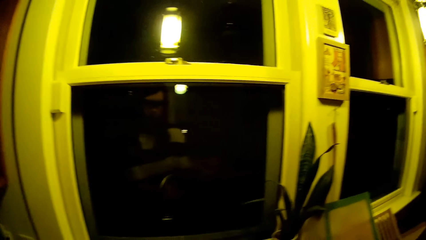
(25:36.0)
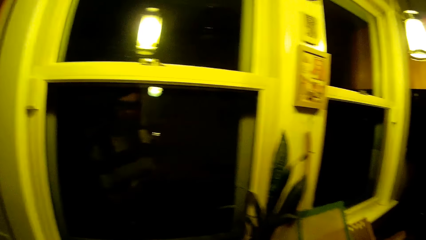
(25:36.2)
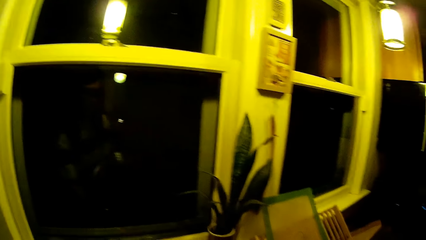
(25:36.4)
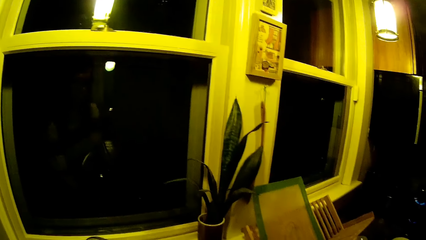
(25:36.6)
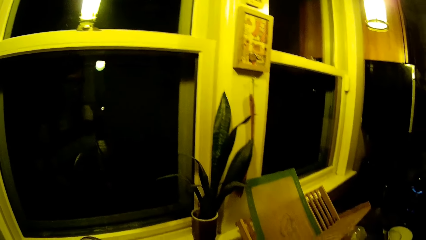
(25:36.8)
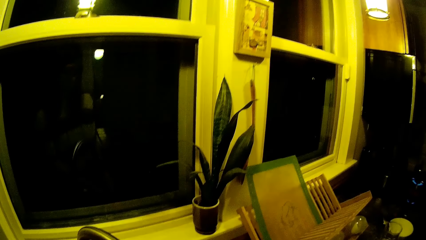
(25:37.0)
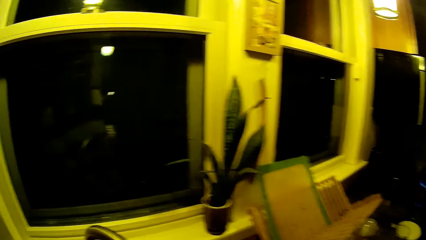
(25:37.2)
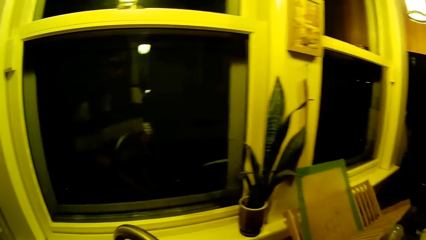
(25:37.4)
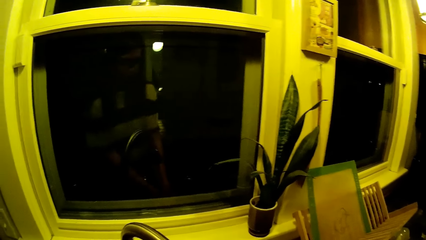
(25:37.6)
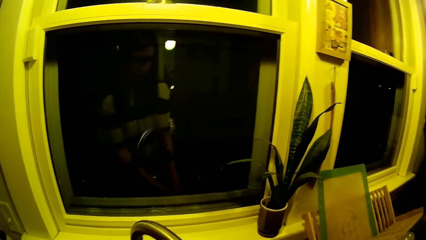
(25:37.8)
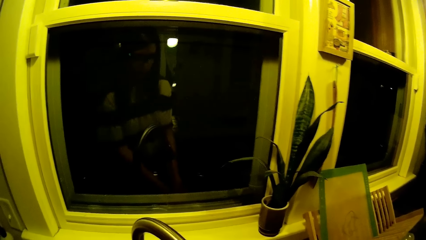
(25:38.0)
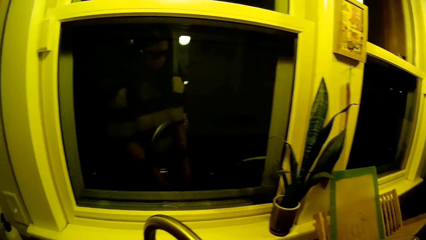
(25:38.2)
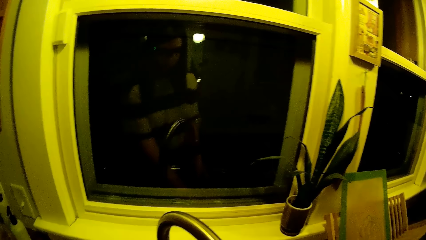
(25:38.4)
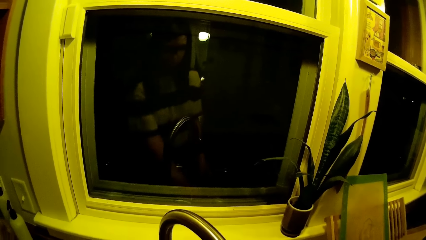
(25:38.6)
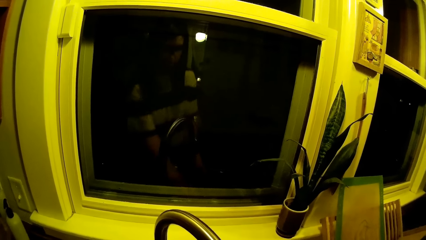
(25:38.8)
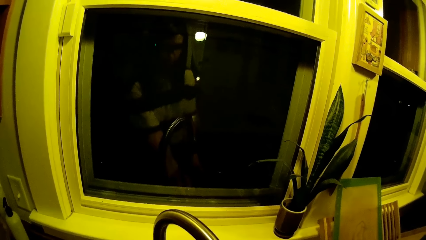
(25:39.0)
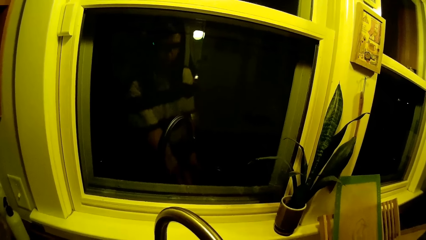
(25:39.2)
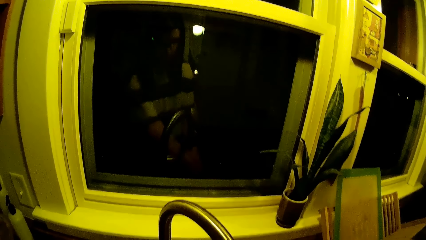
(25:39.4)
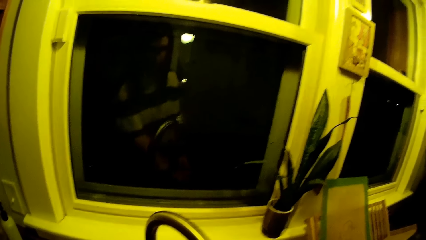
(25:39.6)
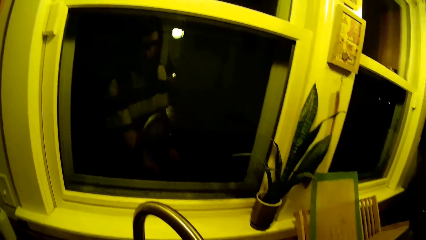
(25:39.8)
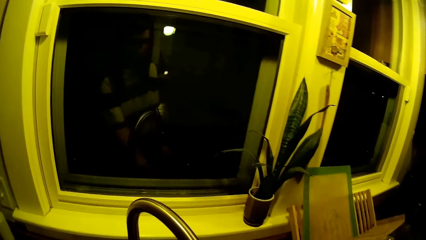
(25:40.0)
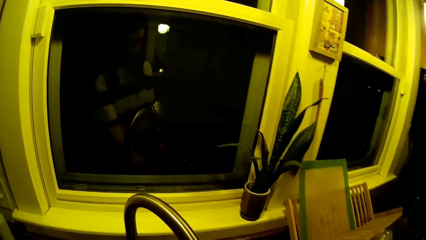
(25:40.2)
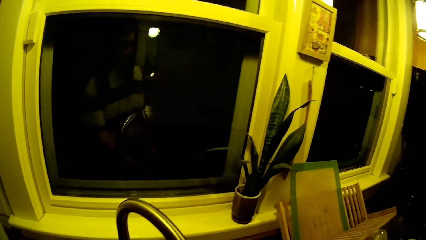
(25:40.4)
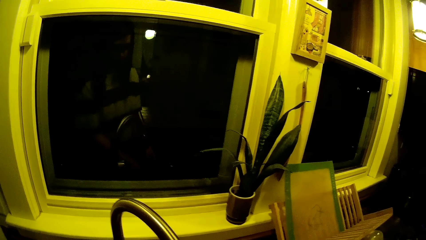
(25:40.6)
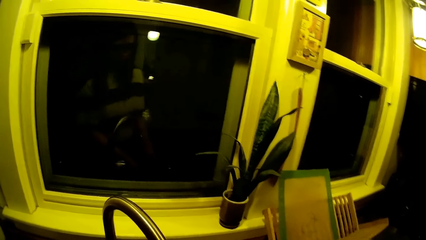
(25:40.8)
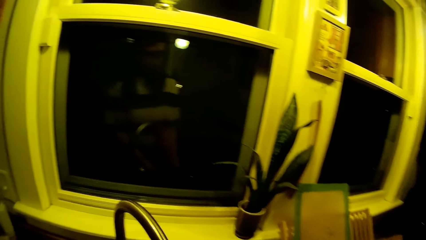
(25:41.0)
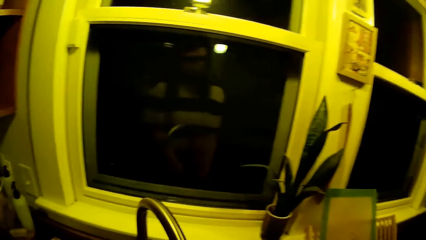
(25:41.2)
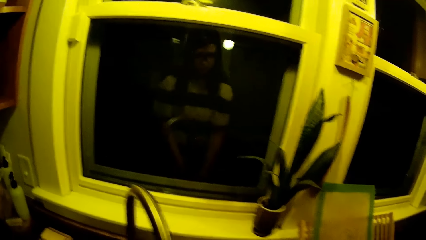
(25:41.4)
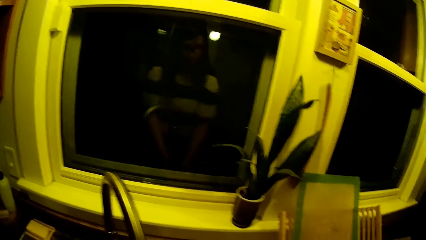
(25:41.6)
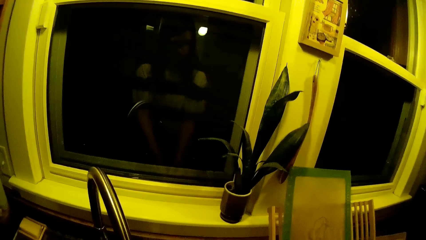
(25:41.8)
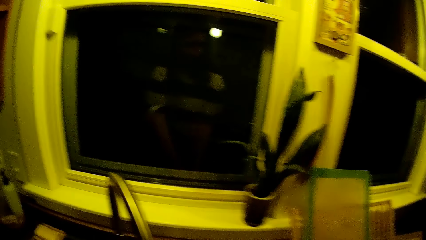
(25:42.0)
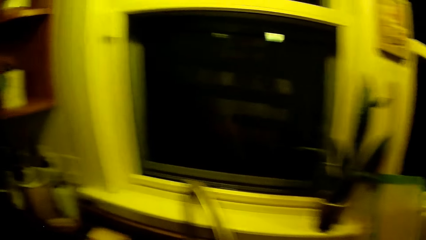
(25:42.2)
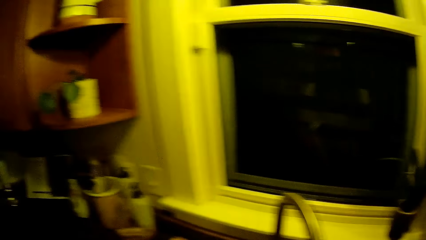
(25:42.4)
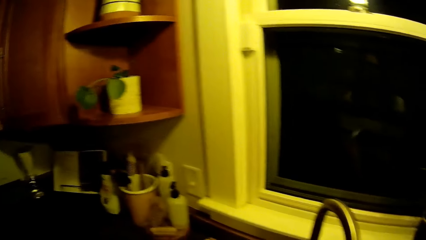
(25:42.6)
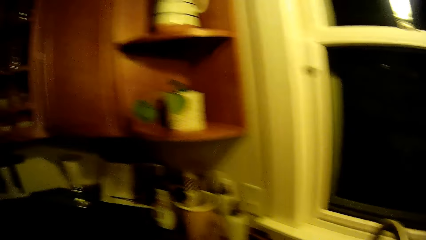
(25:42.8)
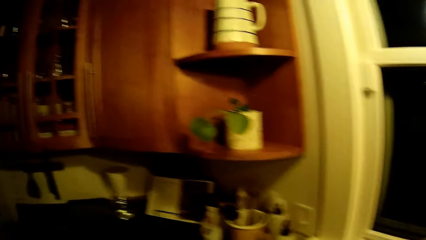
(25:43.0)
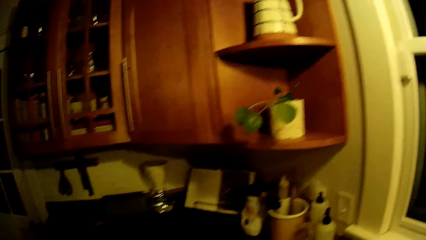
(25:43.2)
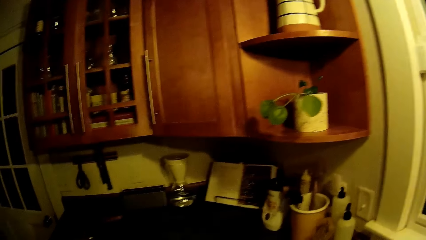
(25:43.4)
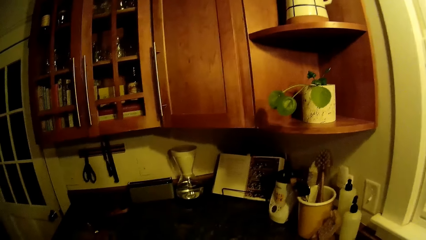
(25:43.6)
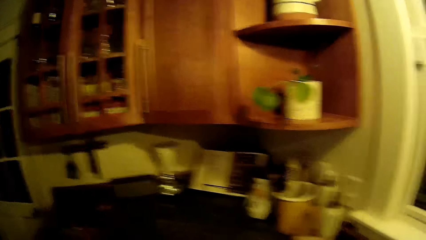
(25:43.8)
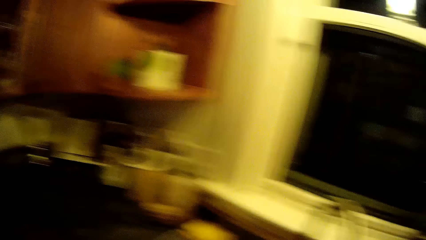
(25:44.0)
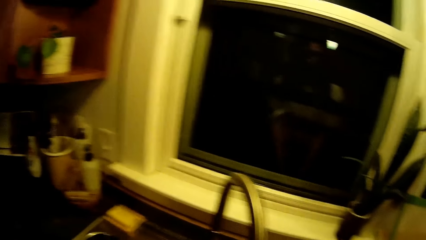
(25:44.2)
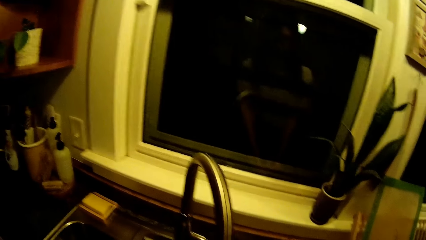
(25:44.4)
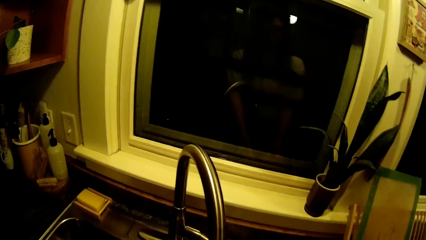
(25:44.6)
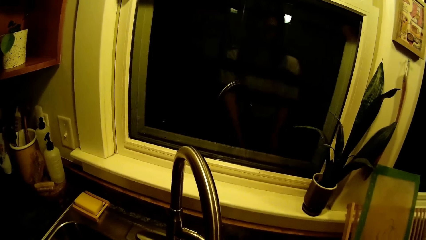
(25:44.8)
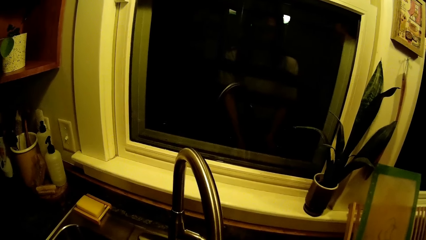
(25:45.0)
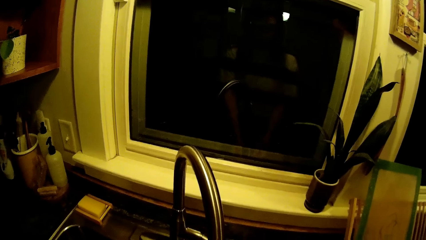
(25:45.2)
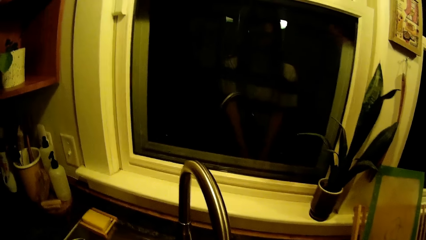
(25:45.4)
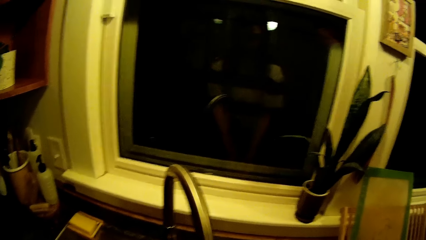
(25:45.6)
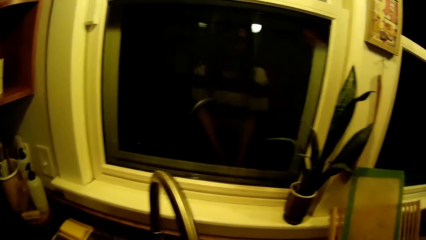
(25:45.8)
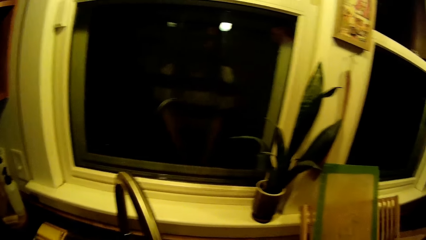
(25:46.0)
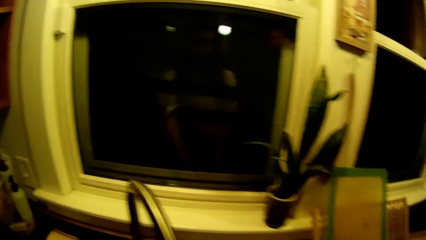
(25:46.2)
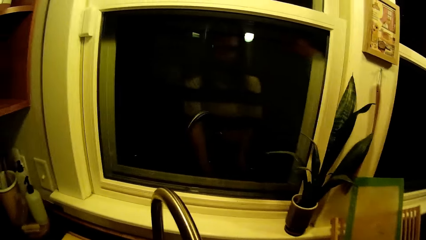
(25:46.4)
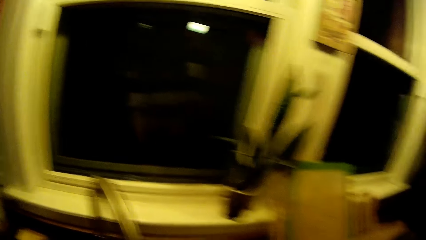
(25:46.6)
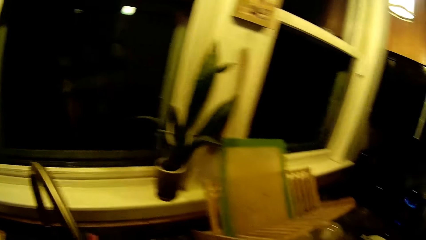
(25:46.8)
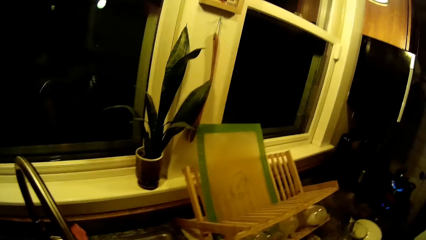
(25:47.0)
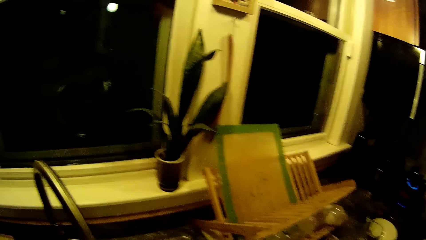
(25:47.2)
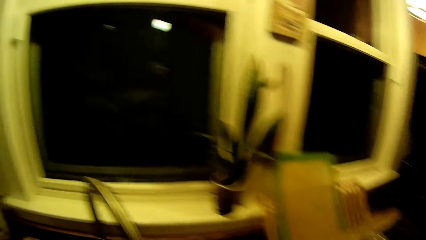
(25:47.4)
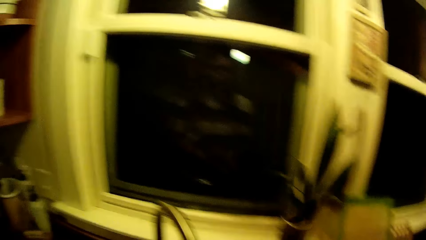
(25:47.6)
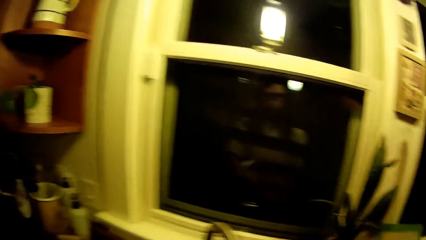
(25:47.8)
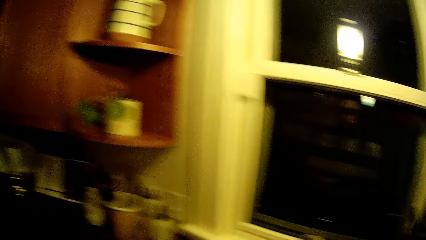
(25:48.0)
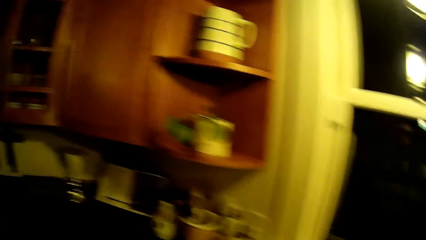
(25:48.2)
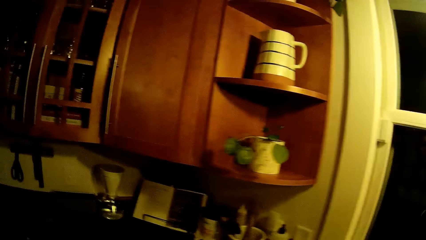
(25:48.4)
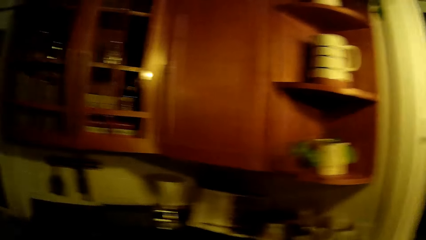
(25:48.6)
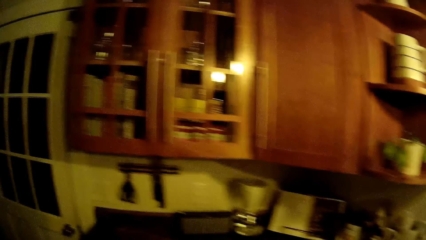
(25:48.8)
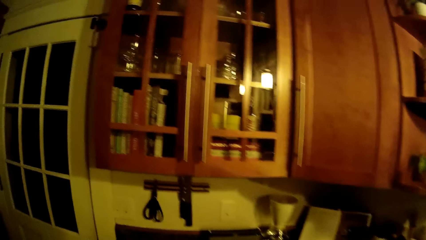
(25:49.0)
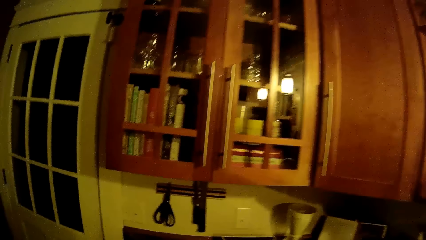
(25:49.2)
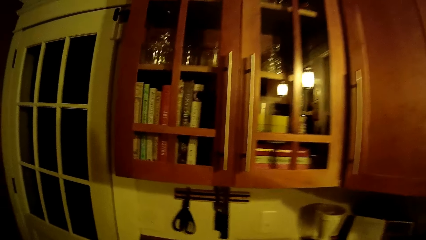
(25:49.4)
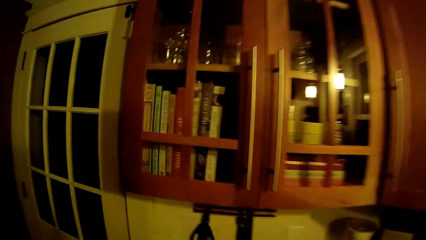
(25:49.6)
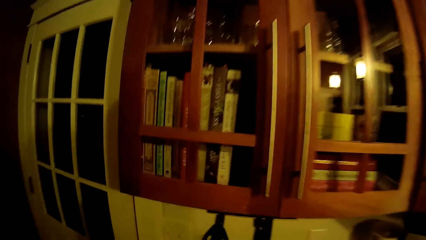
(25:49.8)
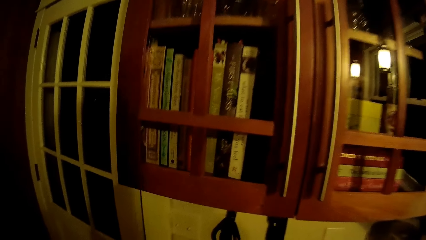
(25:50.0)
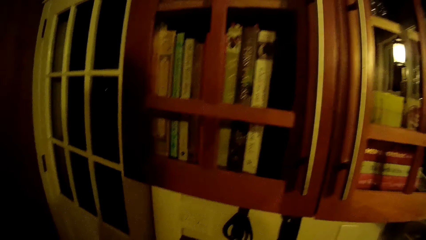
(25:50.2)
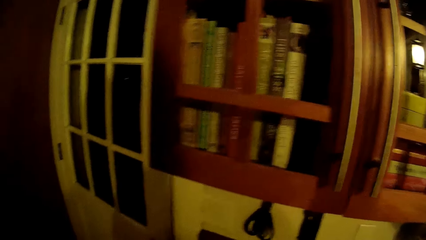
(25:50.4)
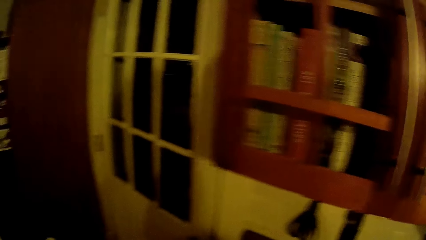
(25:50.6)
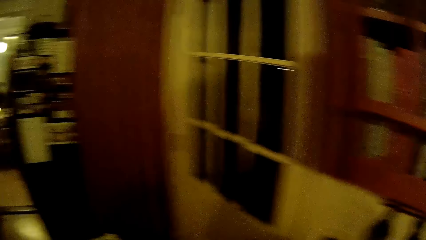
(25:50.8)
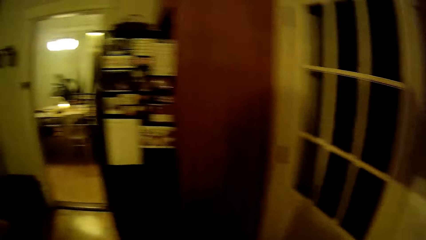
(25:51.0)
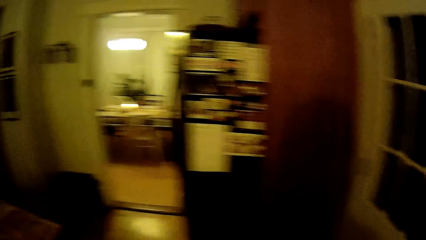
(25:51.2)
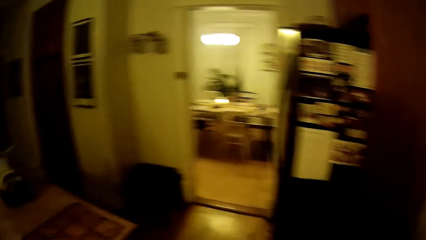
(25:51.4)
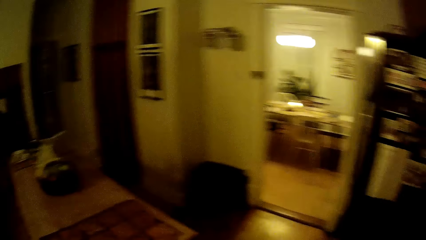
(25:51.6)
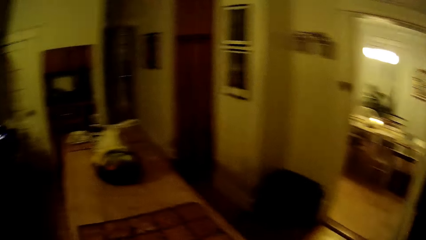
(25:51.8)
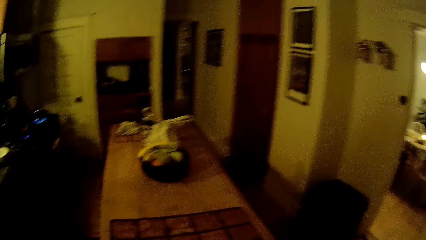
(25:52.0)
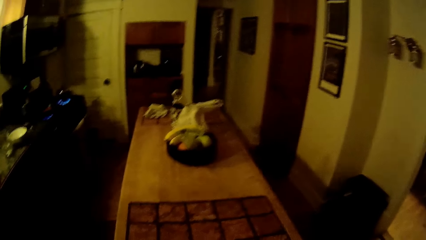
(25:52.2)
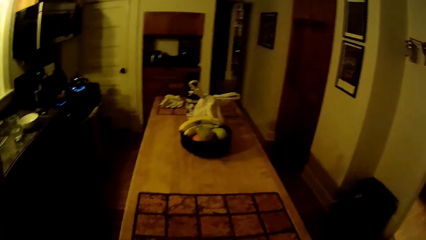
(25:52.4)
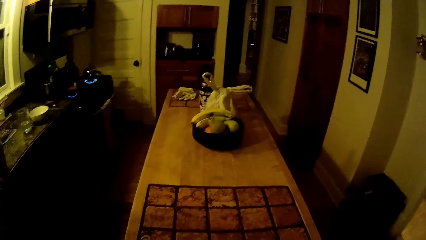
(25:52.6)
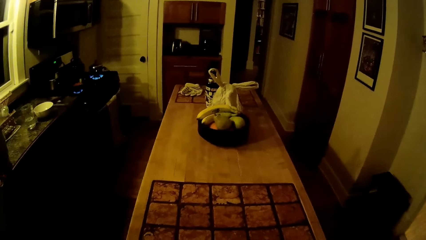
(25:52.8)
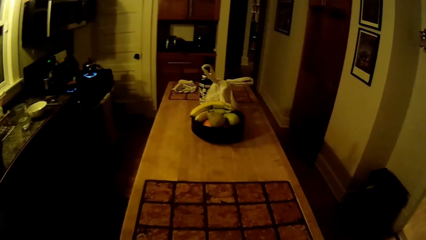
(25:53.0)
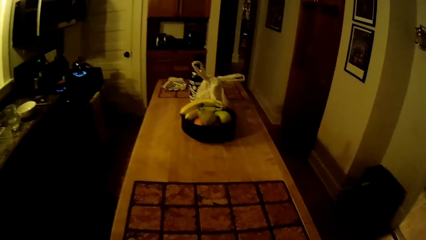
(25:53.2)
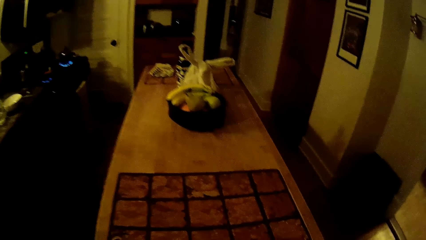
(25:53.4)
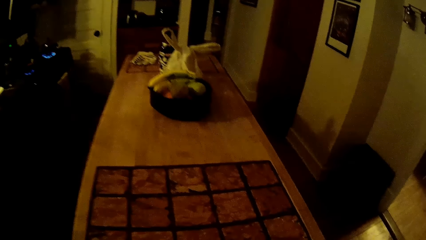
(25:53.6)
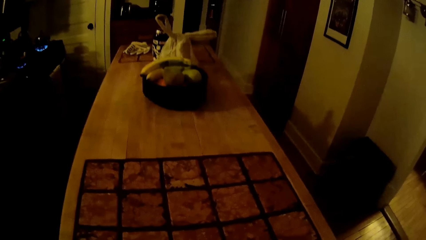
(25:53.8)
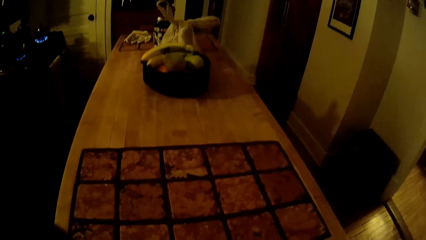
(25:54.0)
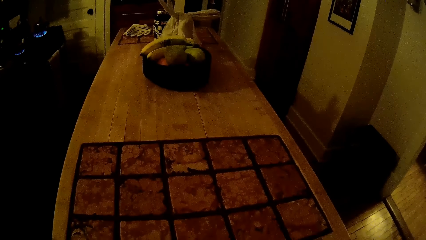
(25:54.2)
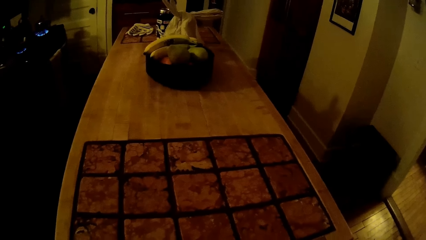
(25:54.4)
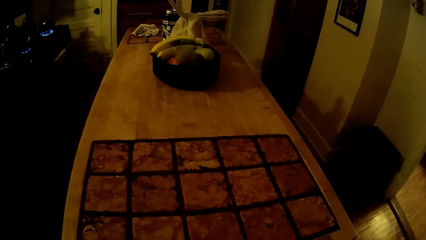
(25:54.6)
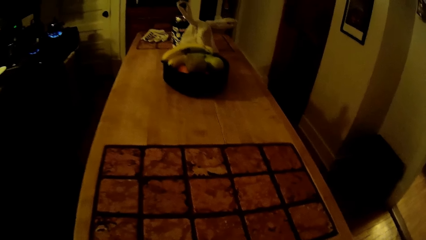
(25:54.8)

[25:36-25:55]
The camera wearer turns the kitchen sink tap with her left hand. She opens the kitchen sink tap with her left hand. She washes both hands under the kitchen sink tap. She closes the kitchen sink tap with her left hand. She opens the kitchen sink tap with her right hand. She washes both hands under the kitchen sink tap. She closes the kitchen sink tap with her right hand. The man speaks to the baby. The man converses with the camera wearer.
